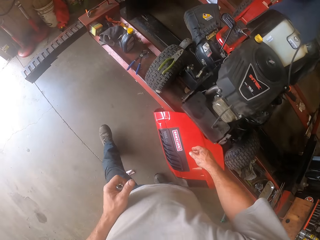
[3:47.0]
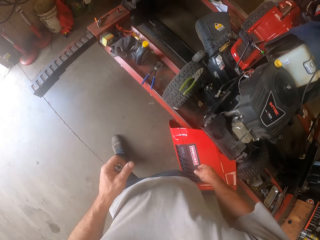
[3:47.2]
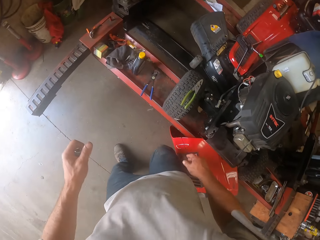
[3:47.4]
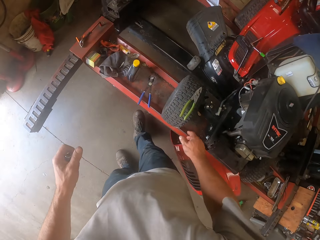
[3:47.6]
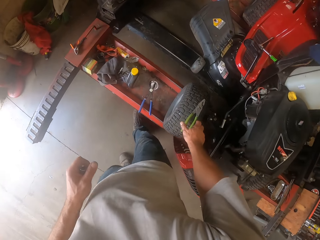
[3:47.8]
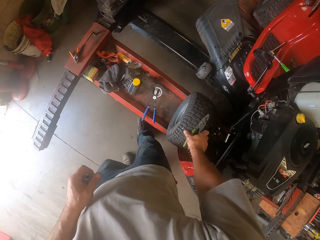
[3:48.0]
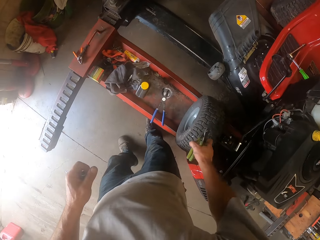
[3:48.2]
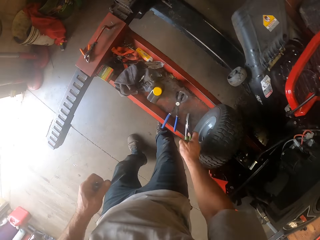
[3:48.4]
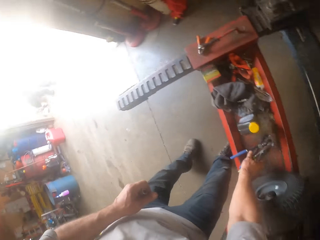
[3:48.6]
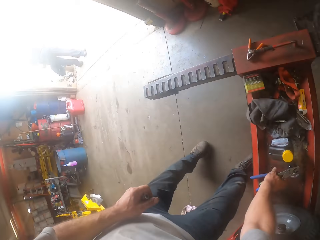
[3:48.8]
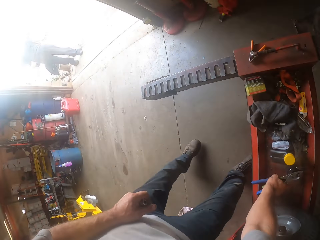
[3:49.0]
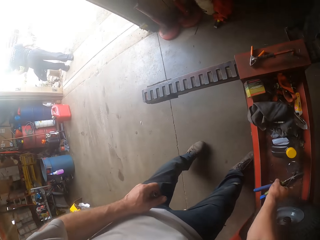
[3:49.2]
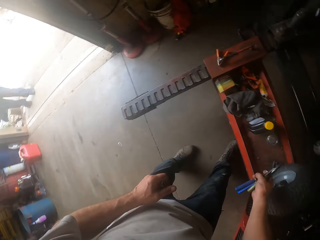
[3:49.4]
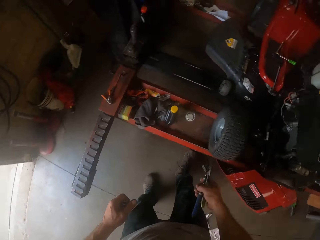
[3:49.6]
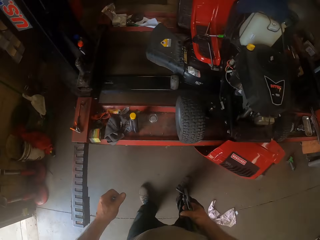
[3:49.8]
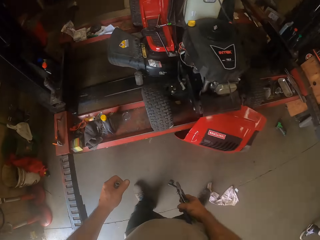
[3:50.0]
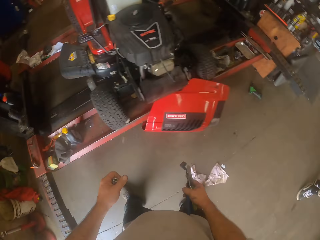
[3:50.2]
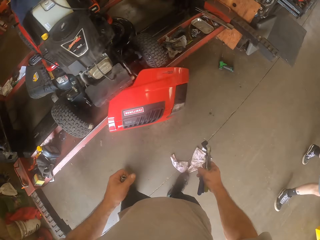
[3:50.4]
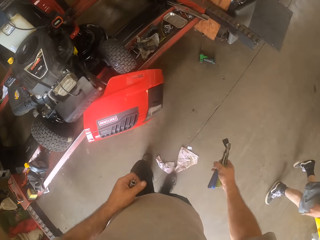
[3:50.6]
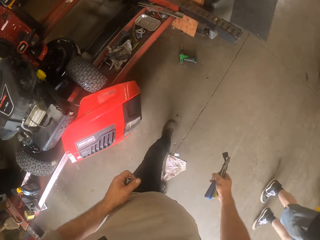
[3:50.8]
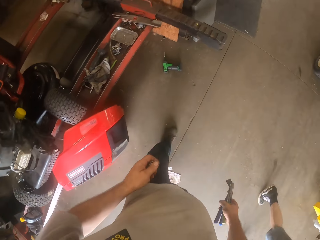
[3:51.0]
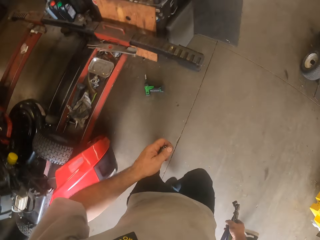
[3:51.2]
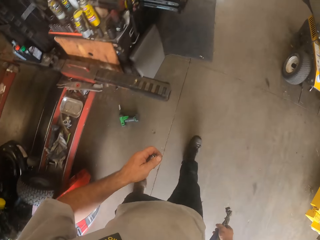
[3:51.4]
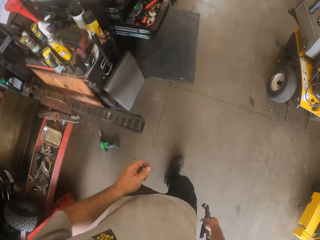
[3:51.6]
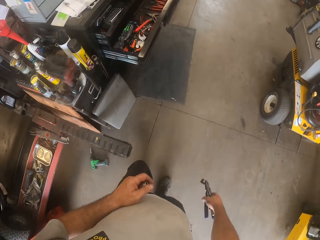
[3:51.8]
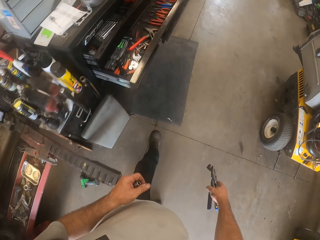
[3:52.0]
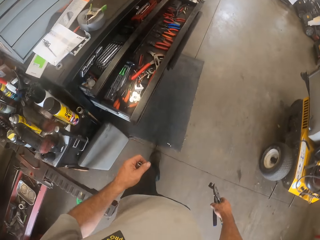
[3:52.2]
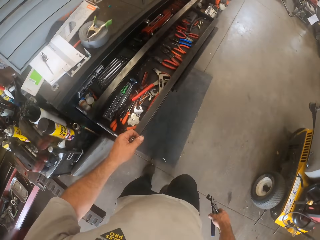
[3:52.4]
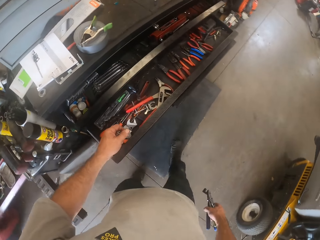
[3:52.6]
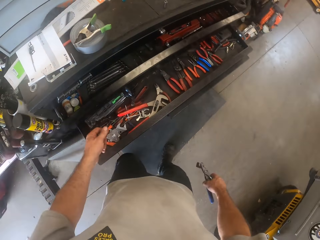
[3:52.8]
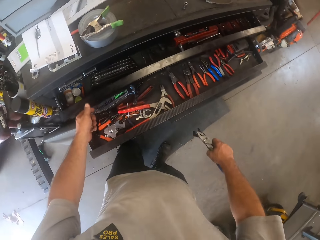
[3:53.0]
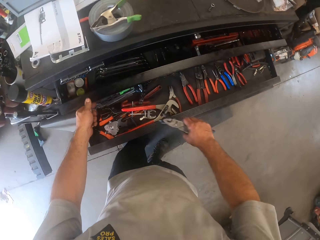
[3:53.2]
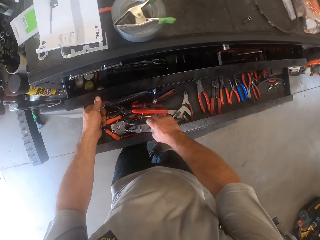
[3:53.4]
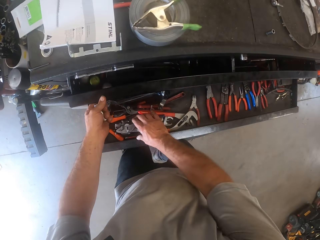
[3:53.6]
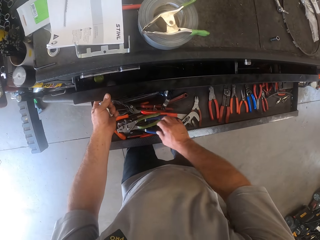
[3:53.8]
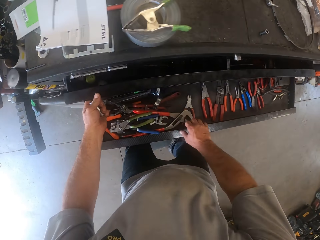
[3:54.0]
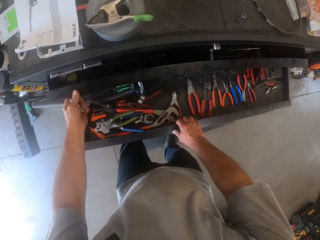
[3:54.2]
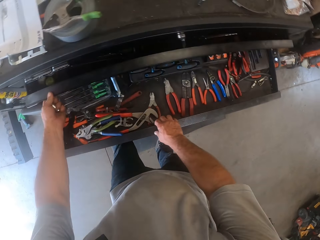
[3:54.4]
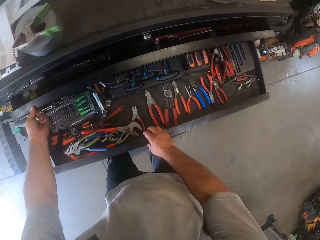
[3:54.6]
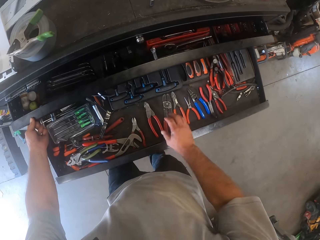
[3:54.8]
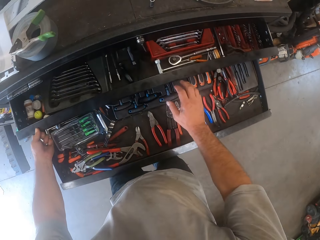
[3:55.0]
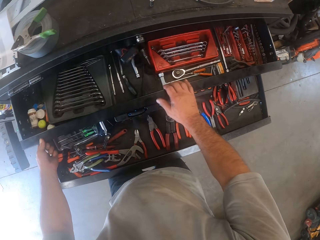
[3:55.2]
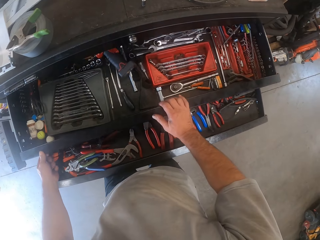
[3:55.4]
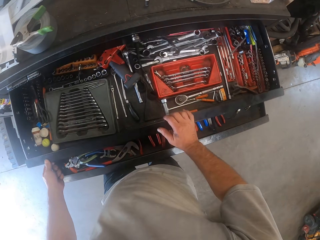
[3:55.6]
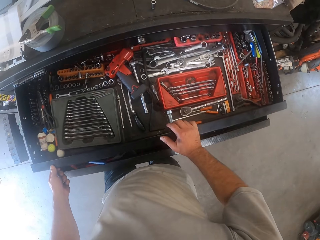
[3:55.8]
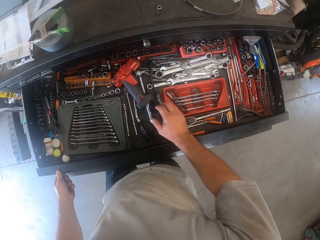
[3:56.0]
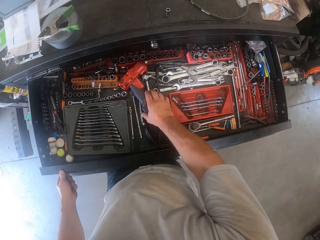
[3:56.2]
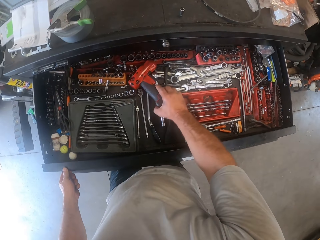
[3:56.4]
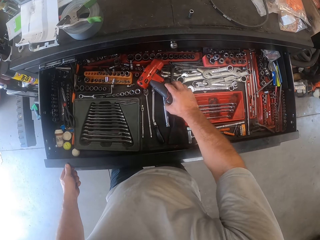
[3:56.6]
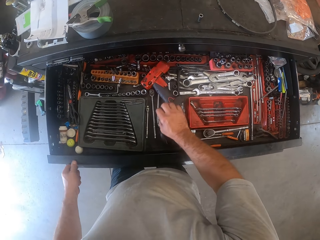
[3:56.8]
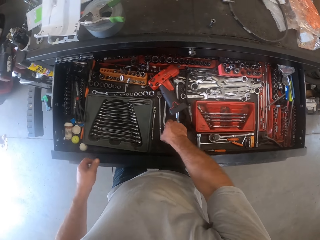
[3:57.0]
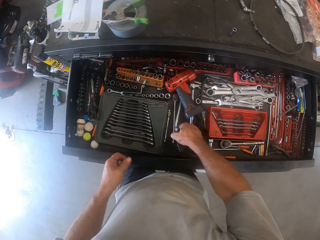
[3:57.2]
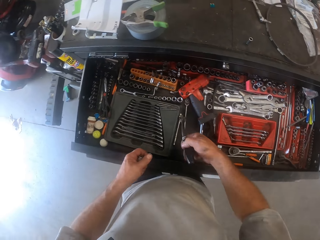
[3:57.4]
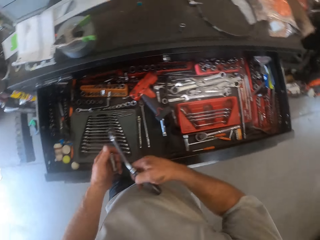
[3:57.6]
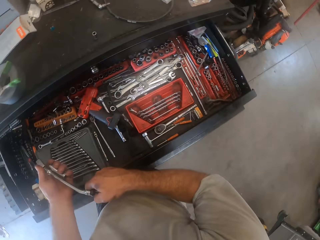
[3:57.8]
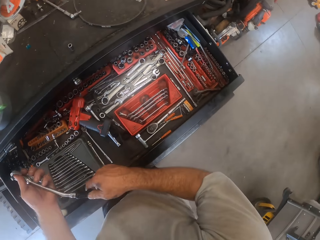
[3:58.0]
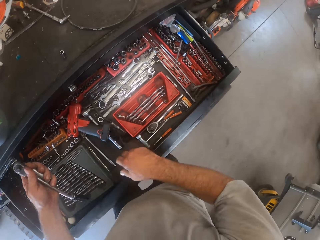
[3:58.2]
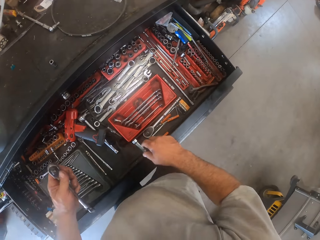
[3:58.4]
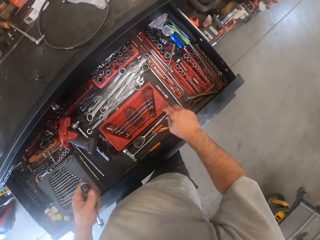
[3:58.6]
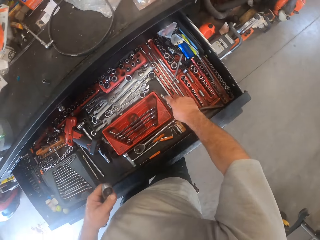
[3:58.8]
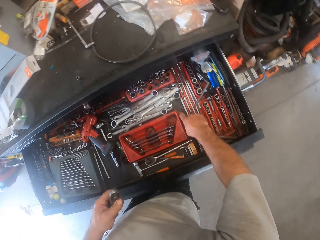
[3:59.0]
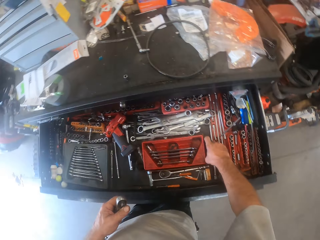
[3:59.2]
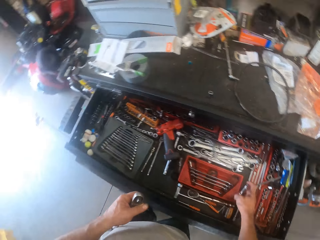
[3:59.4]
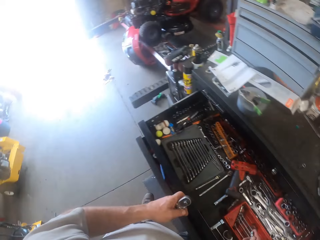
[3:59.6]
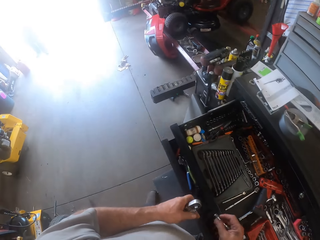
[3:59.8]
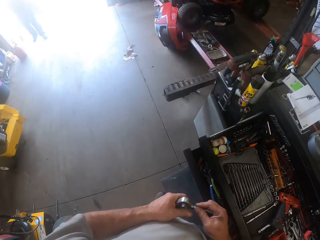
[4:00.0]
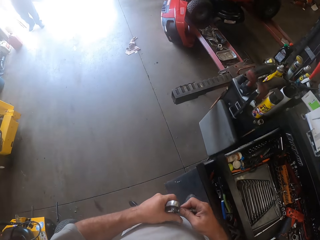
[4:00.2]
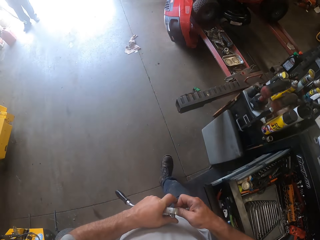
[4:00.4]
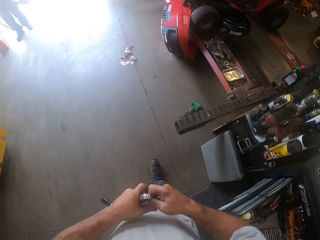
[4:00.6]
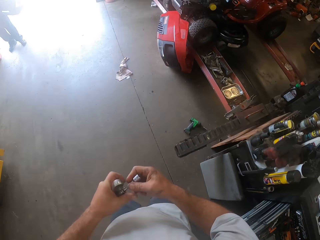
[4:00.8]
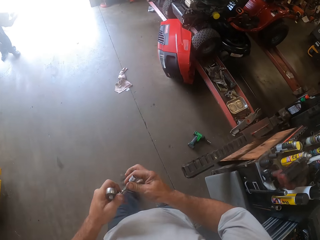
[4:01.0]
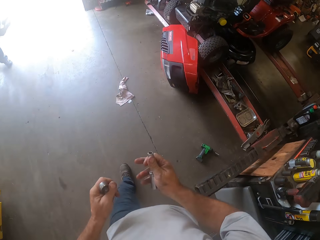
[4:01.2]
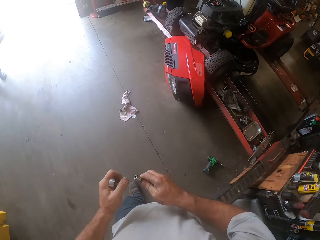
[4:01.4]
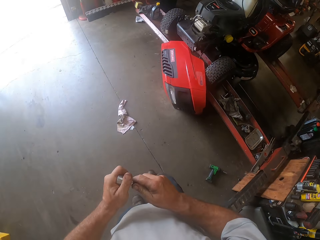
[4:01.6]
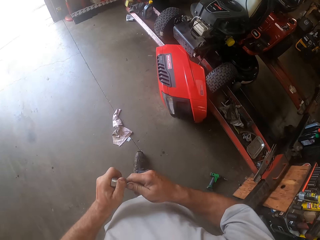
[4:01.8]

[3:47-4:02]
The camera wearer picks the plier on the lawn mower with his right hand. He picks a coil holding and cutting plier. He picks the lawn mower on the work bench with his right hand. He walks in the workshop. A person walks in the workshop. The camera wearer drops the pliers in a drawer. He touches the tool box. He pulls out a tool box drawer with his left hand. He moves the spanner. He touches a drill bit in the drawer with his right hand. He picks a wrench in the drawer with his right hand. He switches the wrench to his left hand. He picks a bolt tightener in the drawer with his right hand. He walks in the workshop.

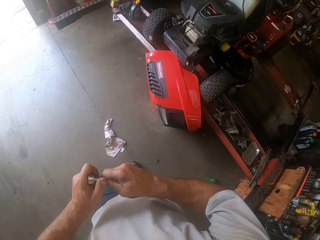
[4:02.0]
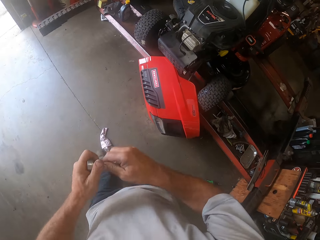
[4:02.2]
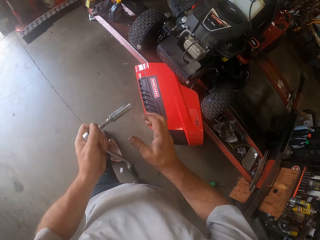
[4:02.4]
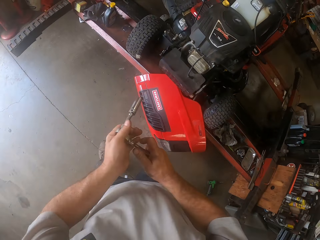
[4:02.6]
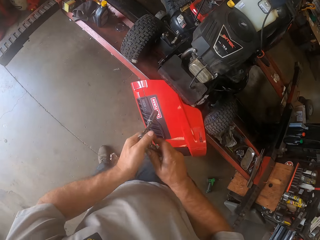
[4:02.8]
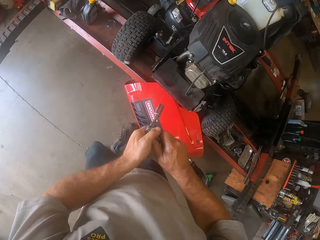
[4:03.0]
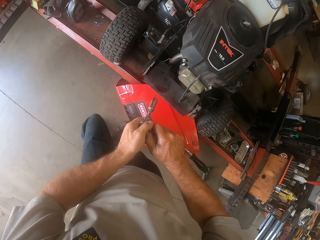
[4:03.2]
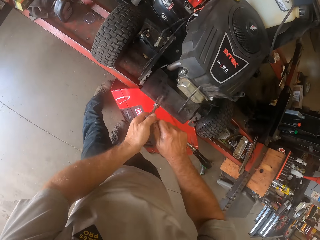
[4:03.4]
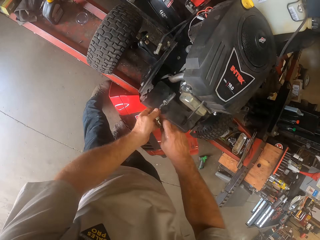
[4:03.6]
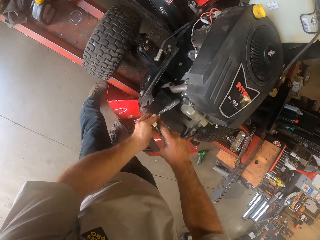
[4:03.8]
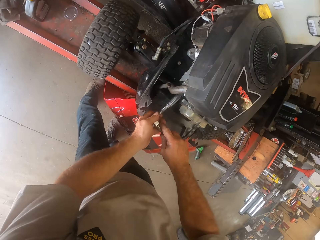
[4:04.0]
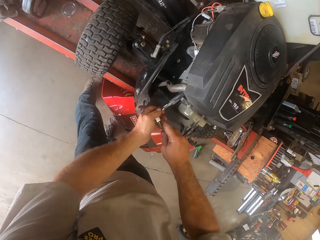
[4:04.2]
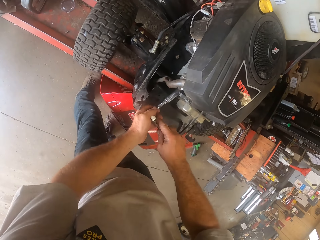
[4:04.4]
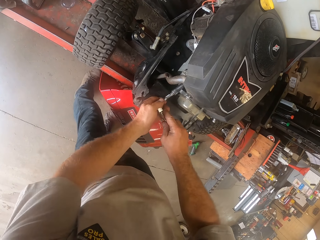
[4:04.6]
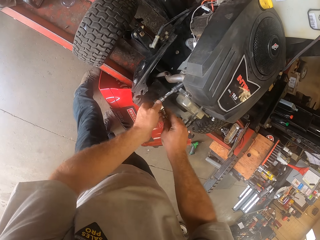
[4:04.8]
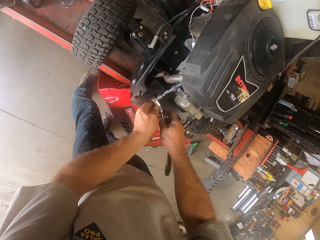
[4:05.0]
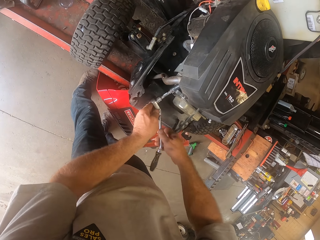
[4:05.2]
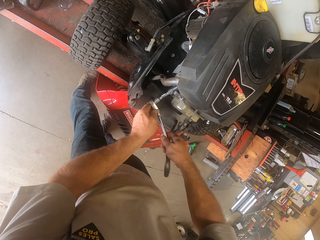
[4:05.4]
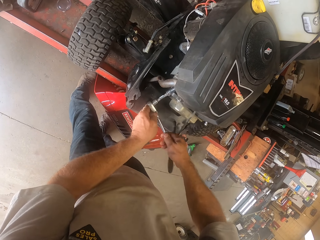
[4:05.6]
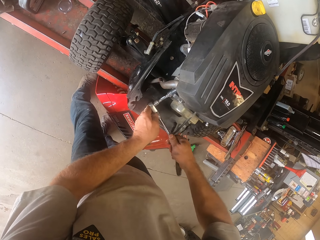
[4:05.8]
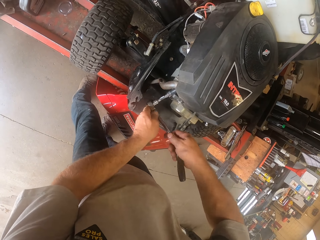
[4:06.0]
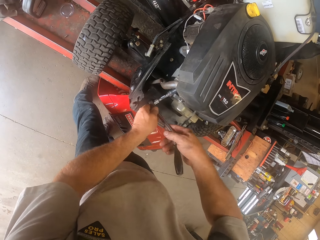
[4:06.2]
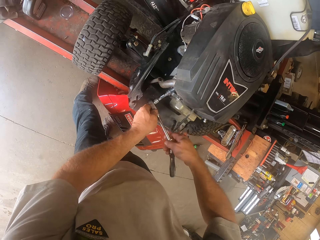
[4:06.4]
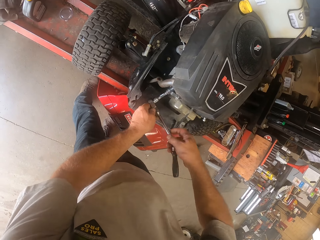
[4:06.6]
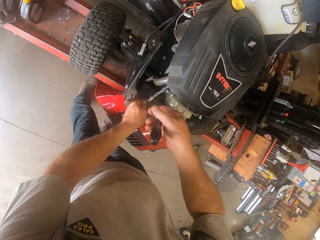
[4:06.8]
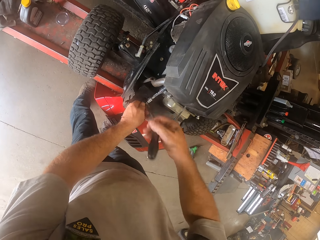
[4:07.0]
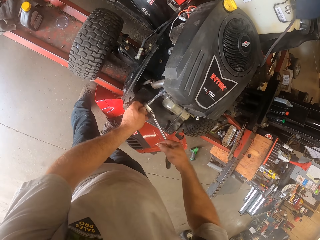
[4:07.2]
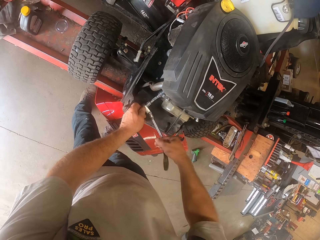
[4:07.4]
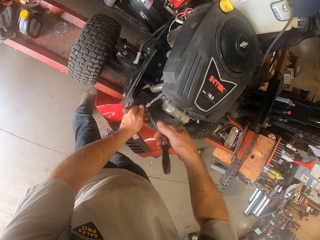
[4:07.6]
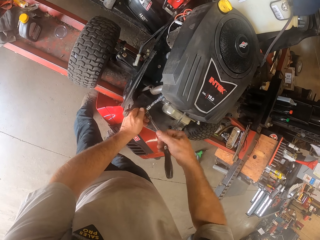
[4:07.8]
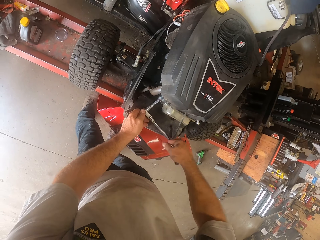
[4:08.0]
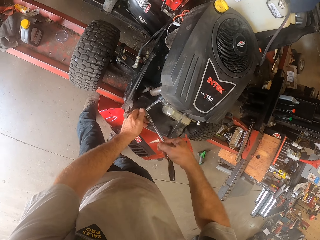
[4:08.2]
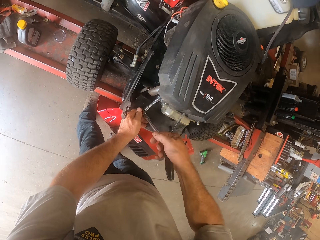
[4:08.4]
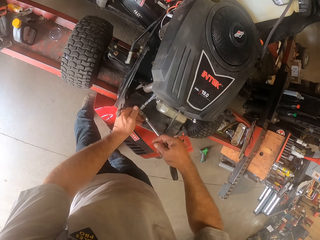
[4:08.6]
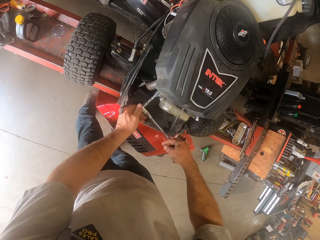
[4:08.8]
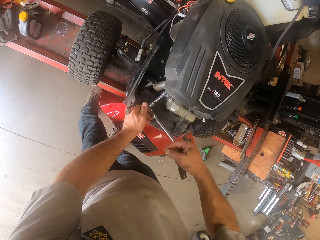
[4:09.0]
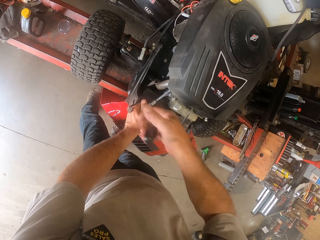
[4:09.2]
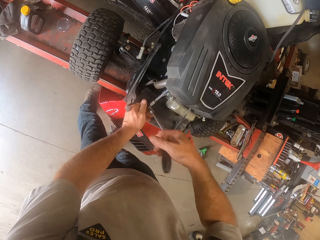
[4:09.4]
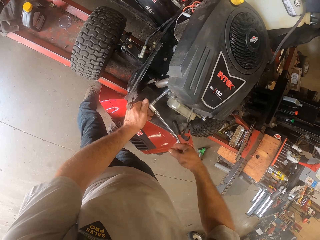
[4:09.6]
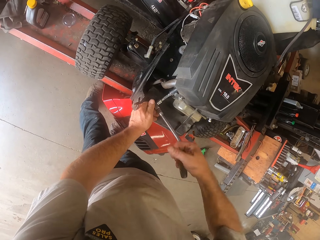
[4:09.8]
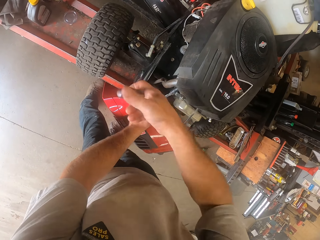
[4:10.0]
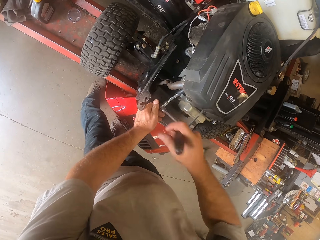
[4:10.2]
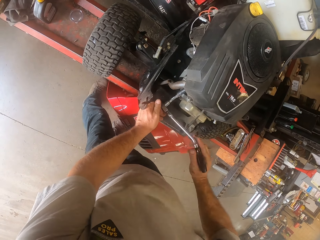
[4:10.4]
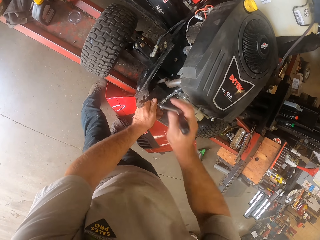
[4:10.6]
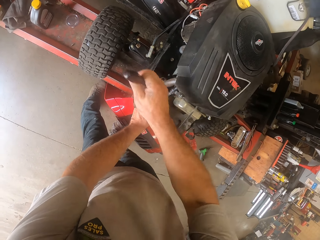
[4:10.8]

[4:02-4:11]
The camera wearer attaches the bolt tightener to the wrench. They attach the bolt tightener to a bolt on the lawn mower and tighten the bolt with the wrench.
